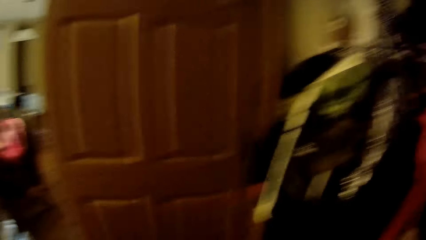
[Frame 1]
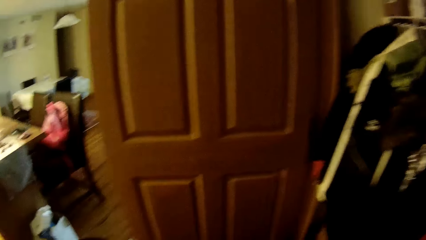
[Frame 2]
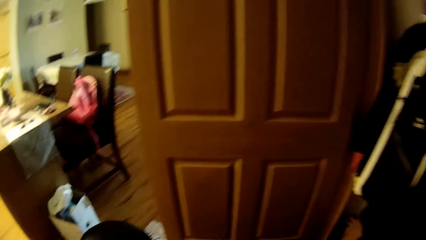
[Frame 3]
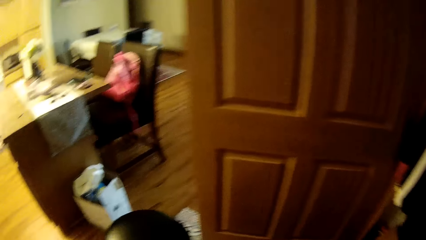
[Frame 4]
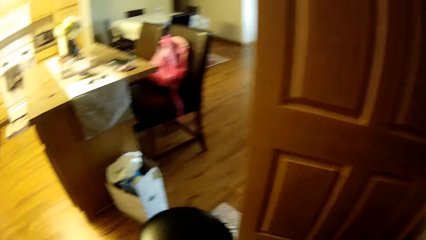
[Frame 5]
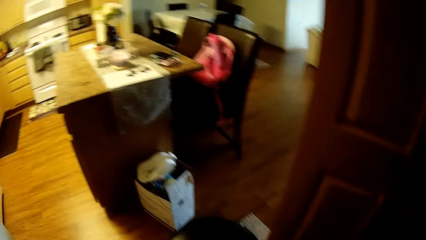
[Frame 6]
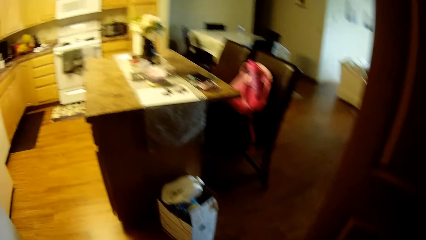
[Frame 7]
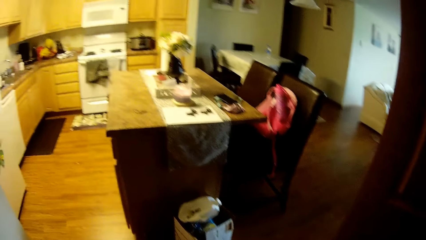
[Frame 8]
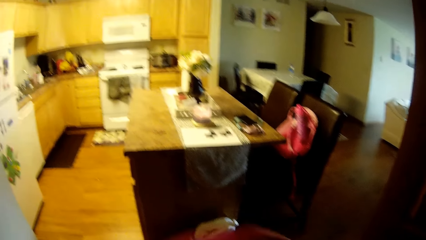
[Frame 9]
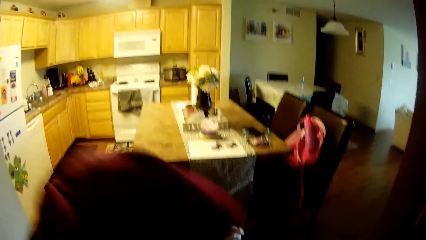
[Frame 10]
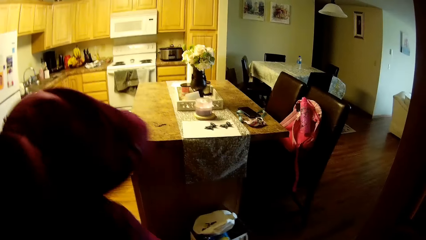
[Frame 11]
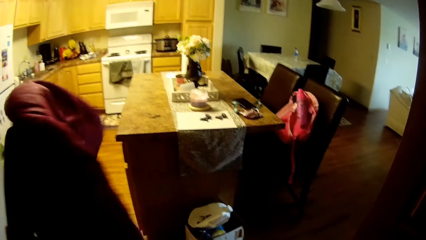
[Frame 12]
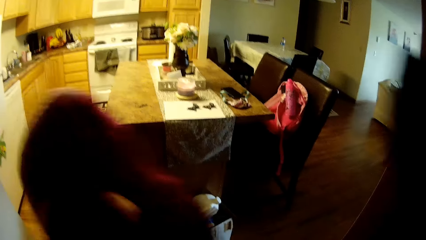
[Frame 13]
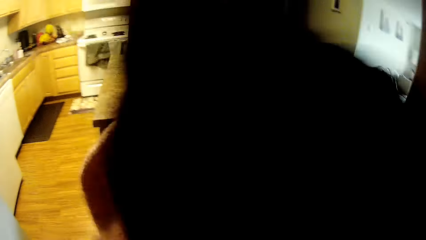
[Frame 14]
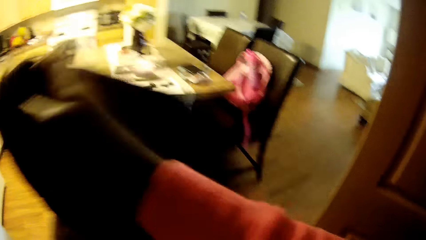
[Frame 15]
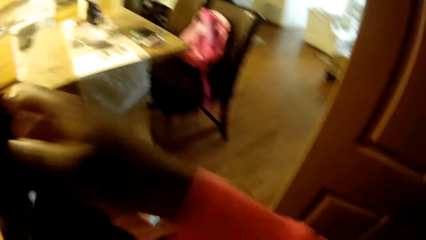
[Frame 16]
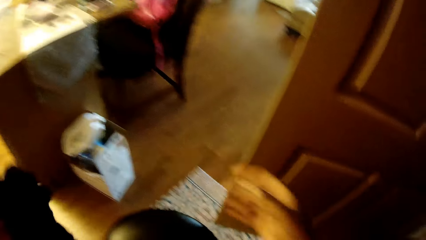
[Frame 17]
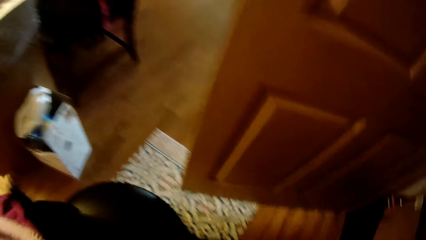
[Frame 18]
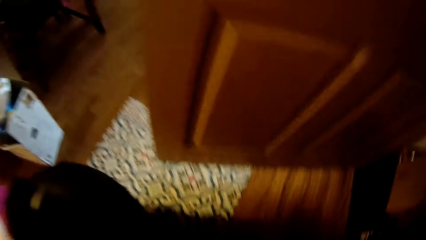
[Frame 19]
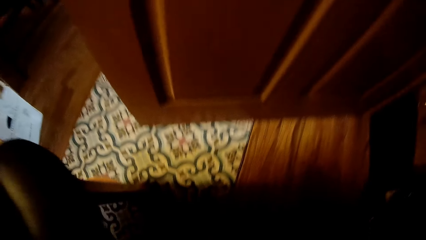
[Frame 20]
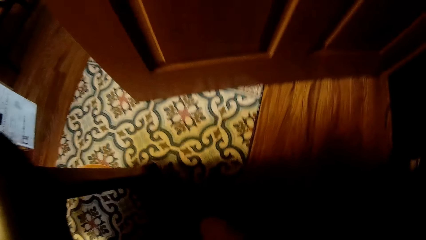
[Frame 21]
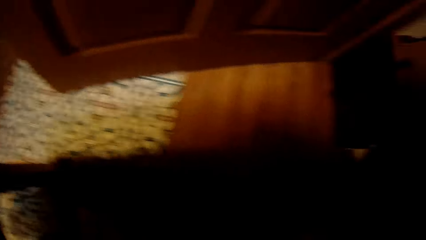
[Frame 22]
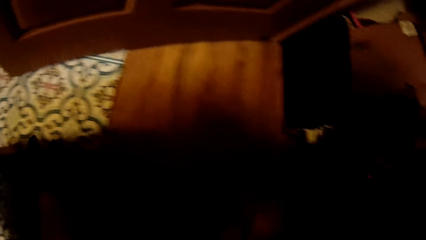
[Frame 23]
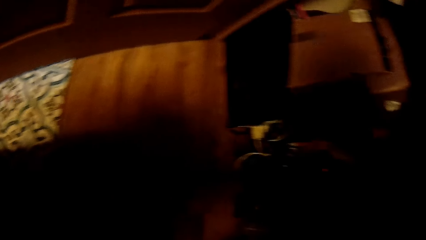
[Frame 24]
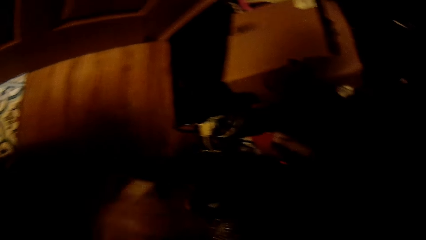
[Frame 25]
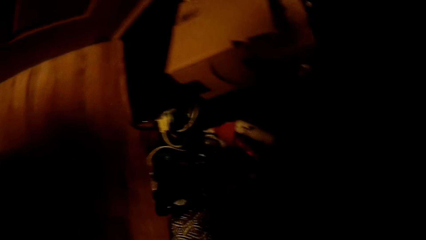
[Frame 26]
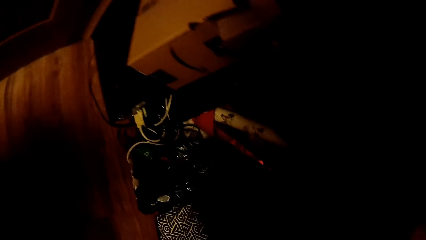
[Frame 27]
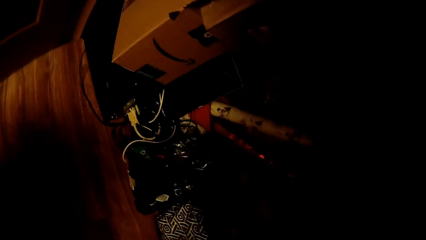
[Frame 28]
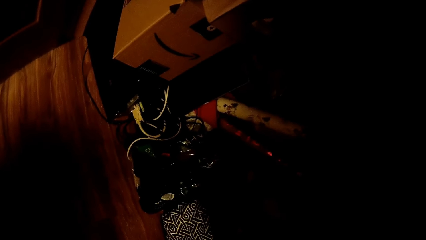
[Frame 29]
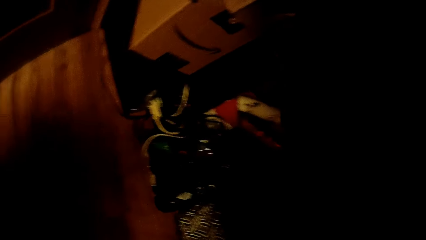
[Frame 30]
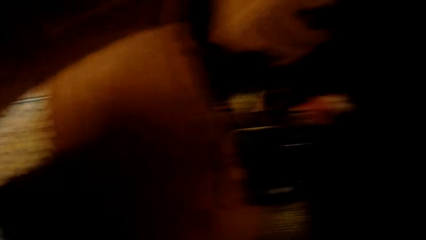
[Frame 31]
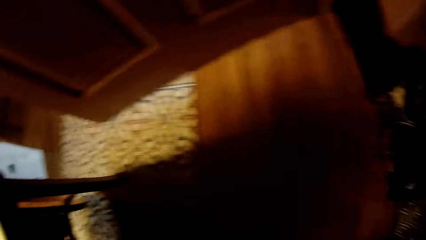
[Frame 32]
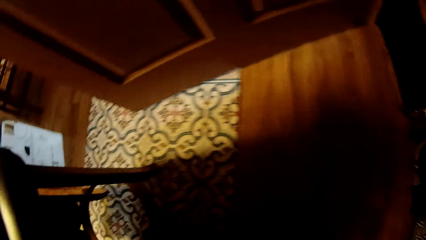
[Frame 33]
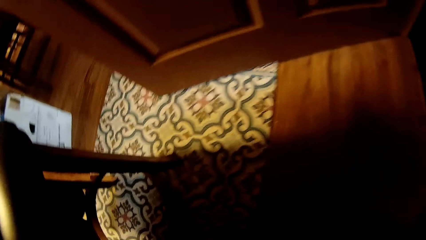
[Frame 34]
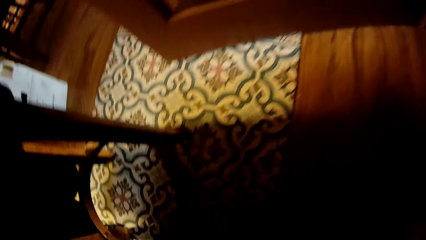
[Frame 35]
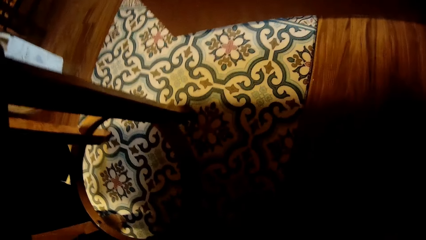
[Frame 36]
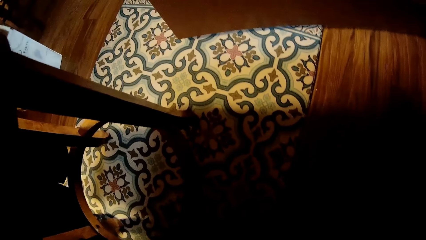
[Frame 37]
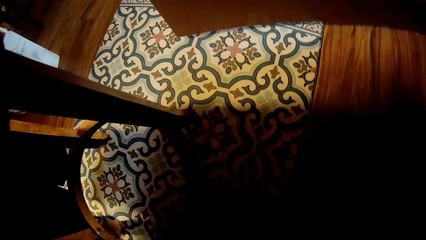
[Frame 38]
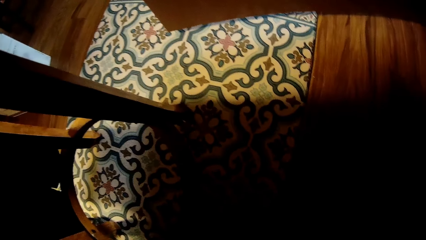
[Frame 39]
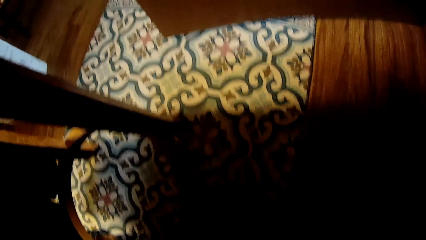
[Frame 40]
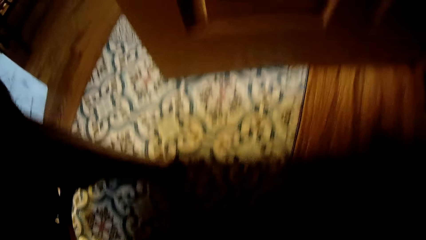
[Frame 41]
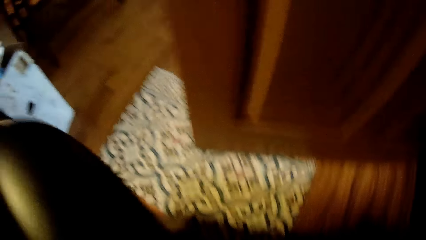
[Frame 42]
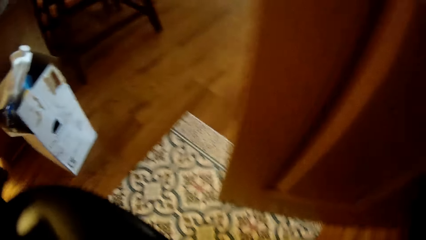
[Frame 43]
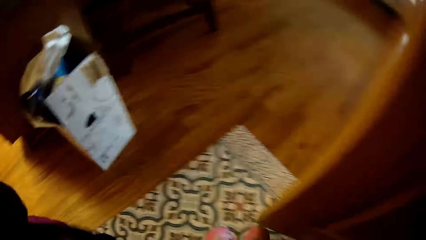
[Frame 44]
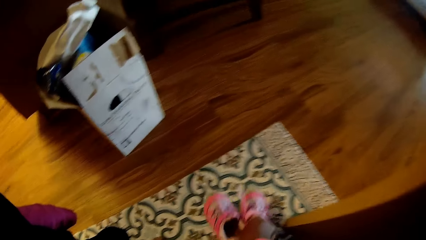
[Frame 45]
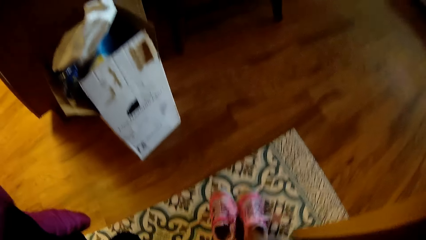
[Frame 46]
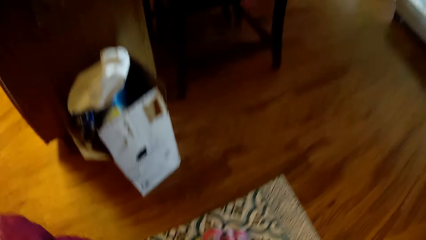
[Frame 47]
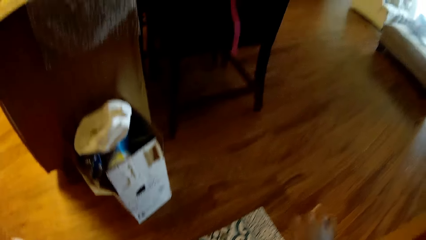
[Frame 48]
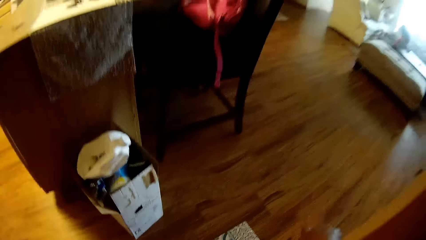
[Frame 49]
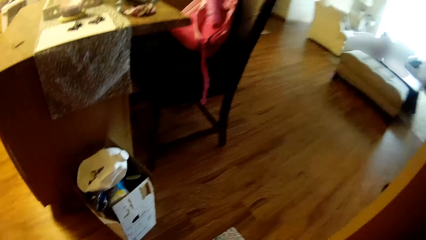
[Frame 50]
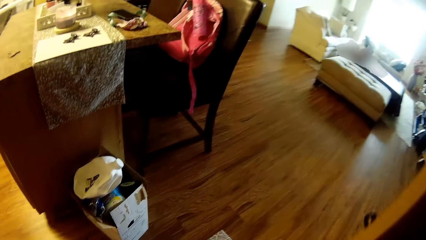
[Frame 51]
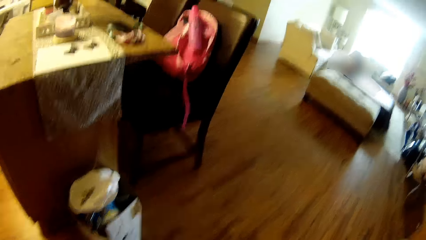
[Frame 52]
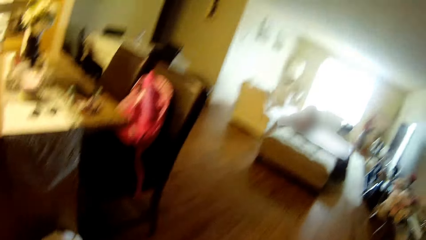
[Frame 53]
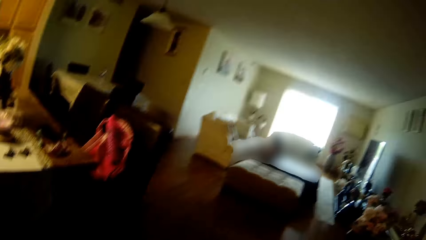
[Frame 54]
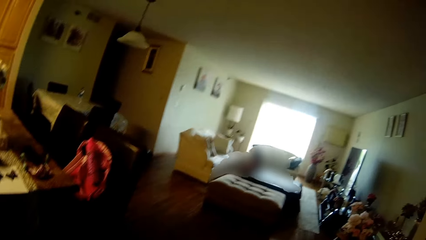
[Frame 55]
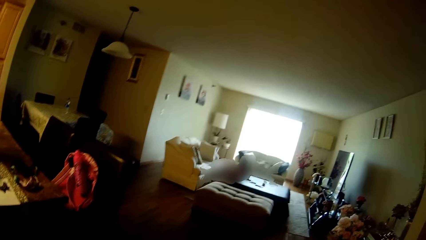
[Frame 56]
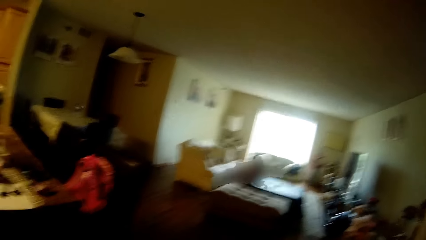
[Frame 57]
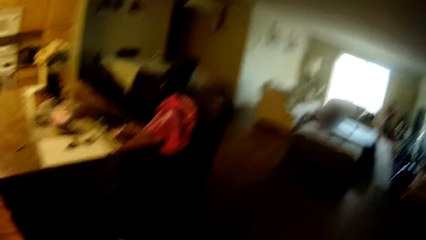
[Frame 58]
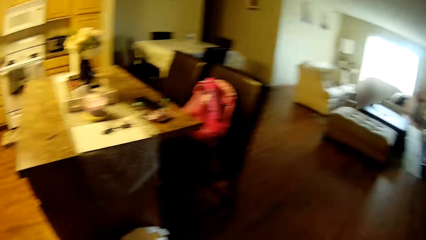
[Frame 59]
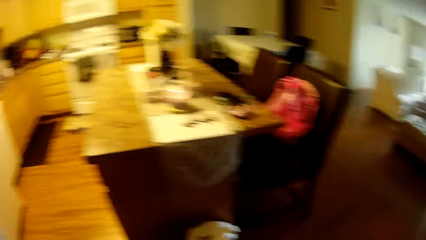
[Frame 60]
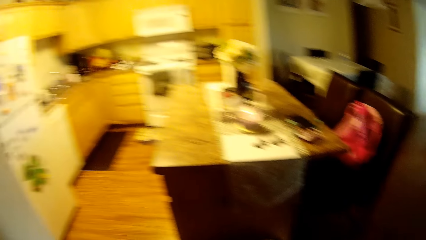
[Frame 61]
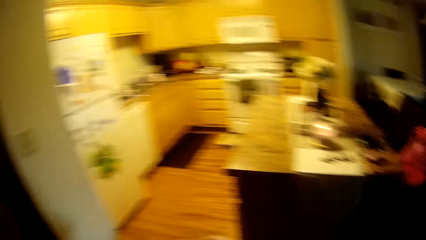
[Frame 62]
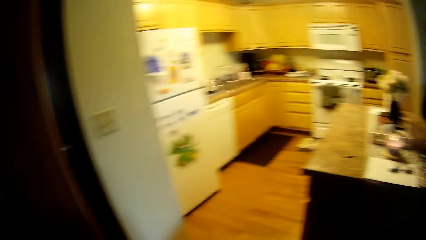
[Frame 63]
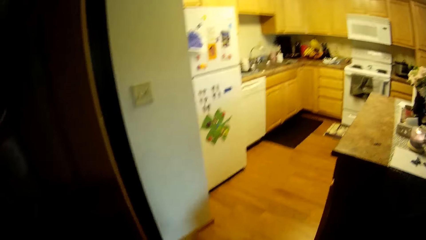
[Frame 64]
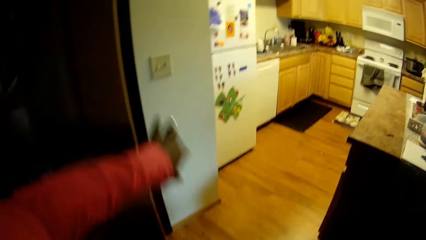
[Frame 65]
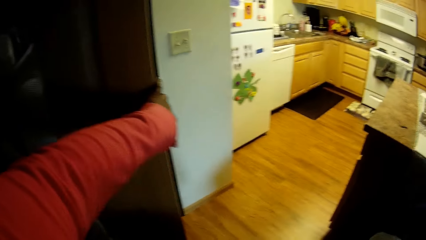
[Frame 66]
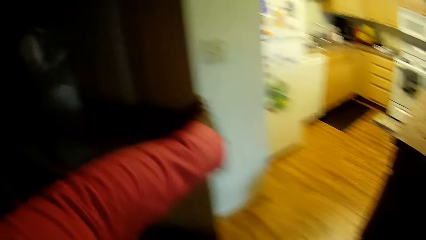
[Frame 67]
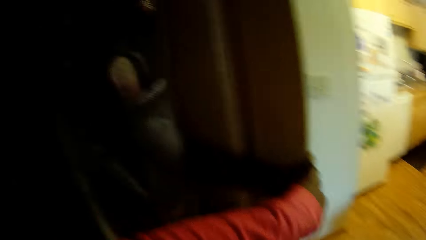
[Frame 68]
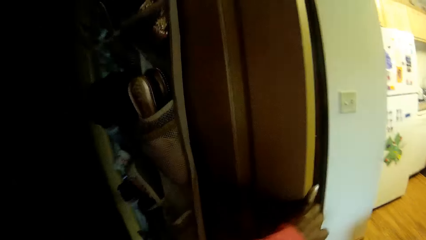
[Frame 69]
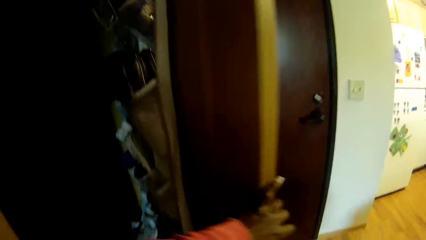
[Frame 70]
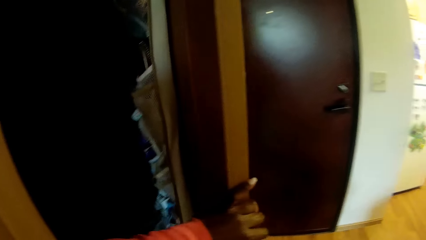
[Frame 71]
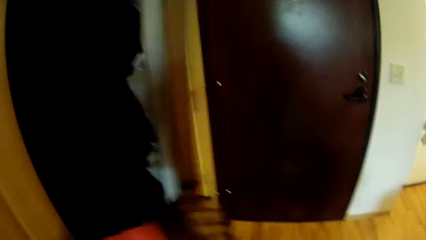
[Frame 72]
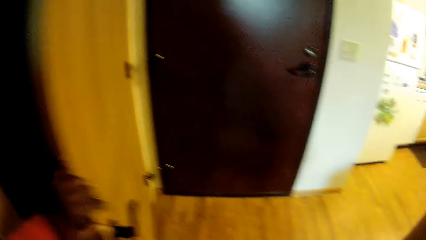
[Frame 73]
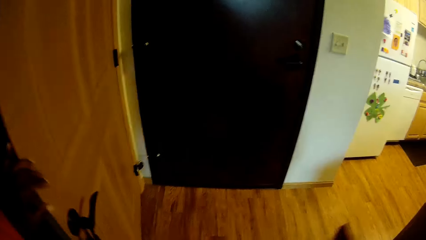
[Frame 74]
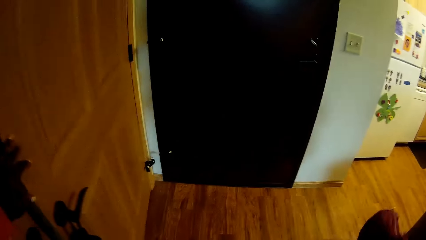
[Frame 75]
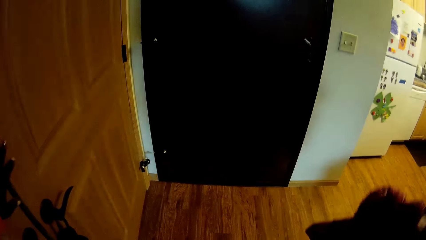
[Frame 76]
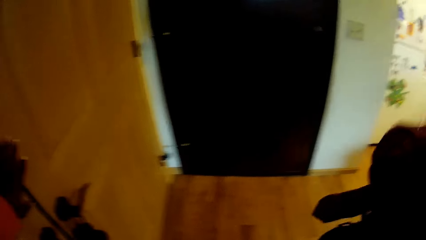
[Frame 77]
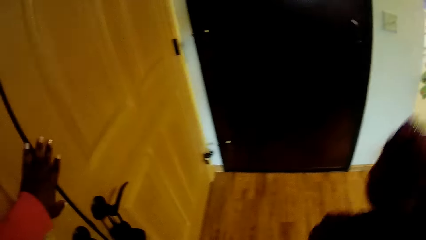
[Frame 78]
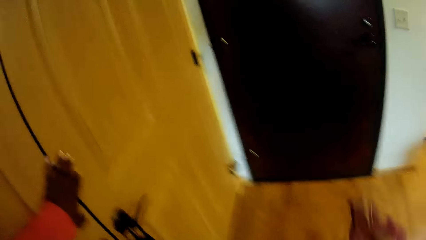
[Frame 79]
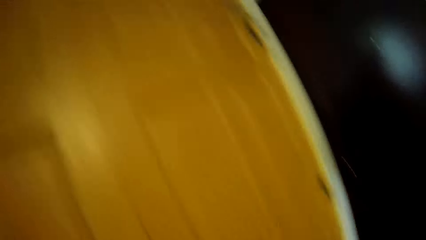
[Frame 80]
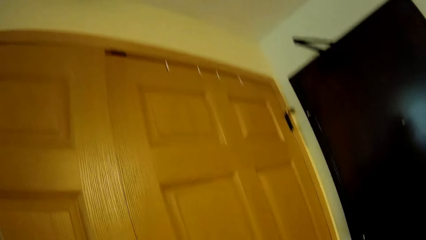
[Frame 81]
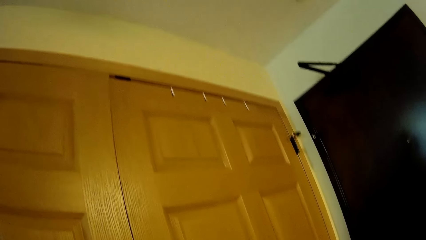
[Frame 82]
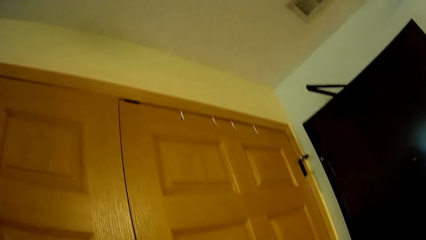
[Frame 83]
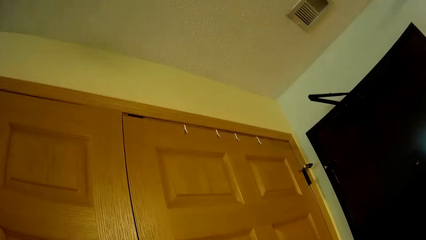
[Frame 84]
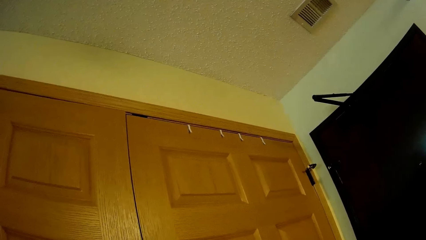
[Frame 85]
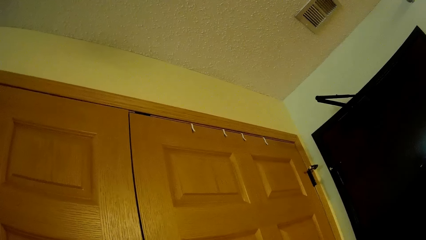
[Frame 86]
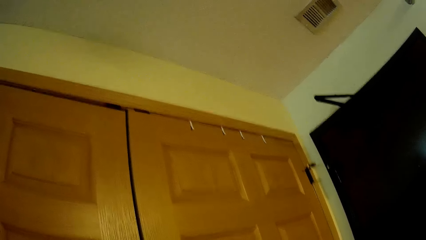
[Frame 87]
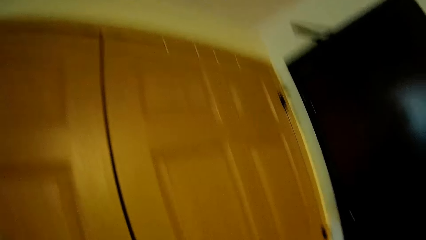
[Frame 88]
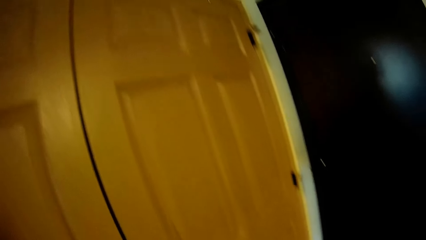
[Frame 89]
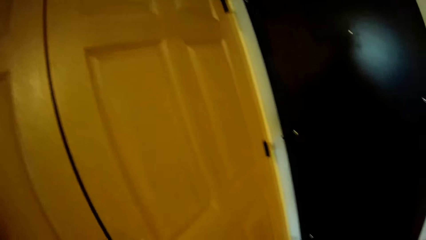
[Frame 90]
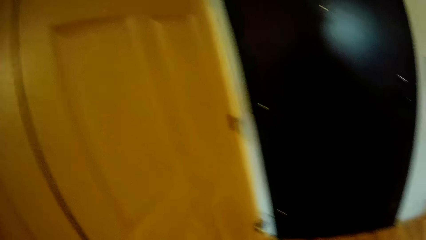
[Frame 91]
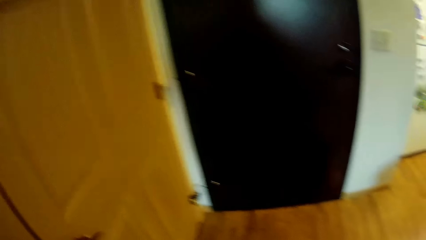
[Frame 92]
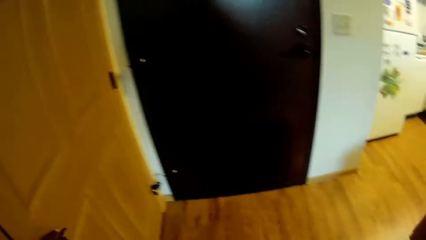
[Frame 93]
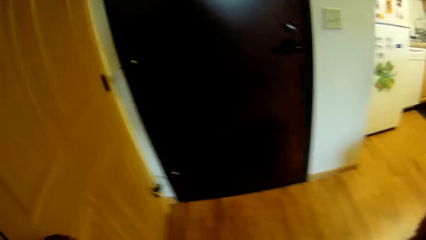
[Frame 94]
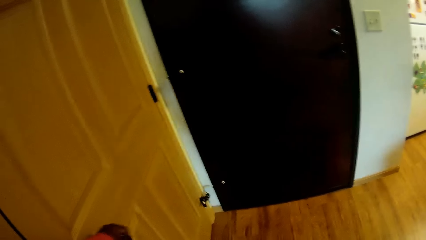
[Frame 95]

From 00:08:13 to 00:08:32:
The camera wearer drops the jacket from her right hand to her left hand. She drops the pair of pink sneakers on the rug with her right hand. She closes the door of the wardrobe with her right hand. She converses with the girl. She closes the door of the wardrobe with her left hand.
